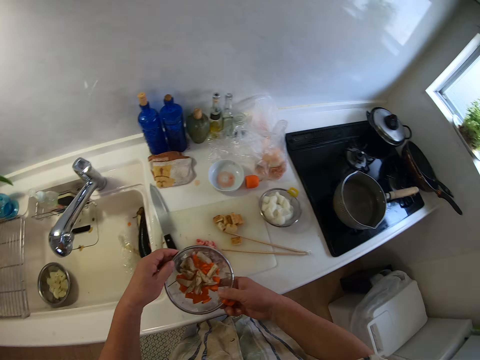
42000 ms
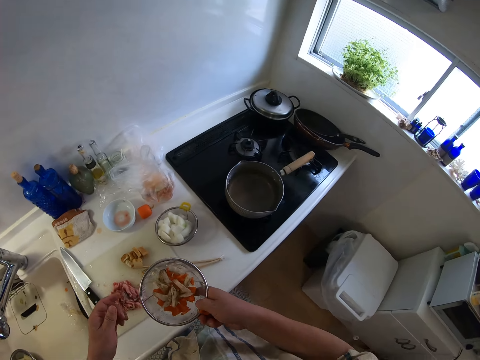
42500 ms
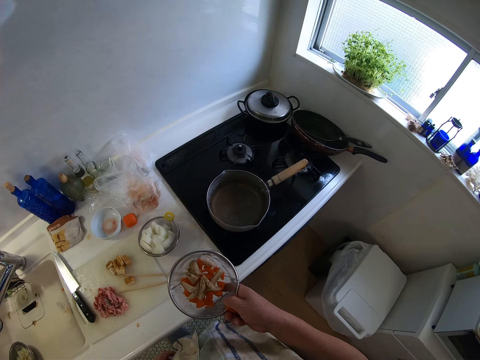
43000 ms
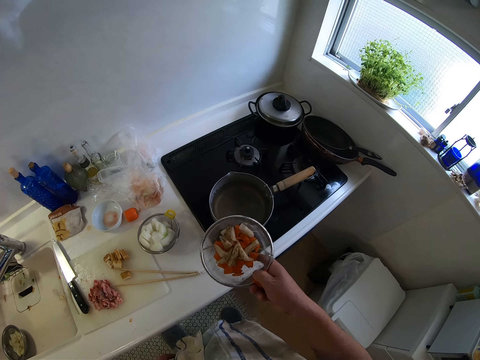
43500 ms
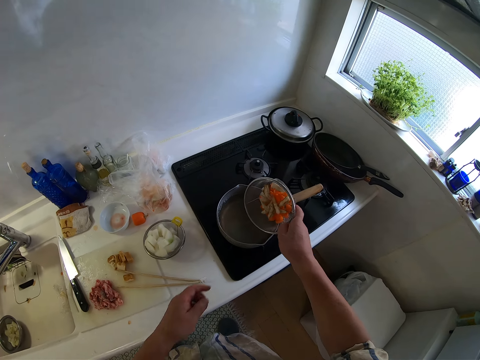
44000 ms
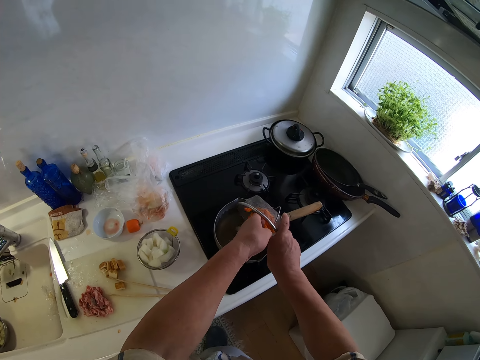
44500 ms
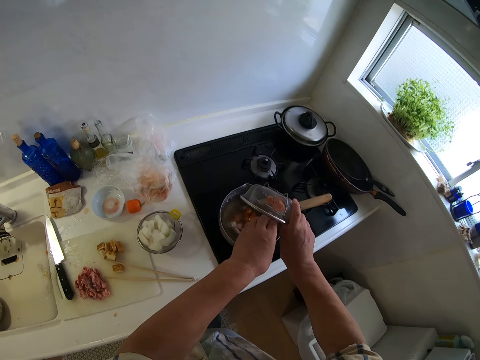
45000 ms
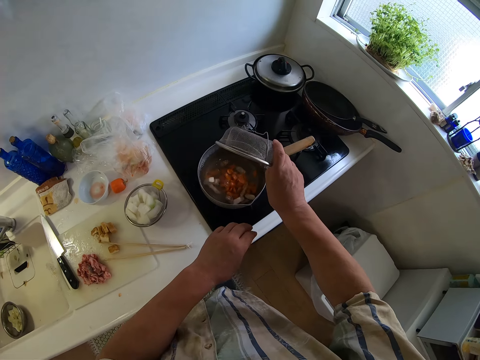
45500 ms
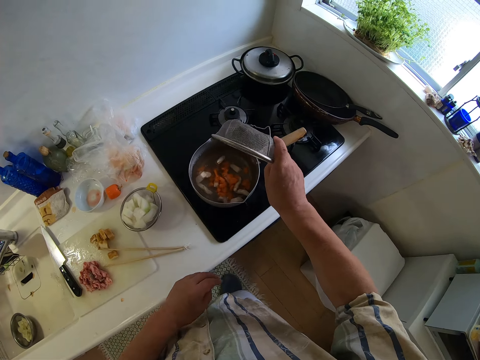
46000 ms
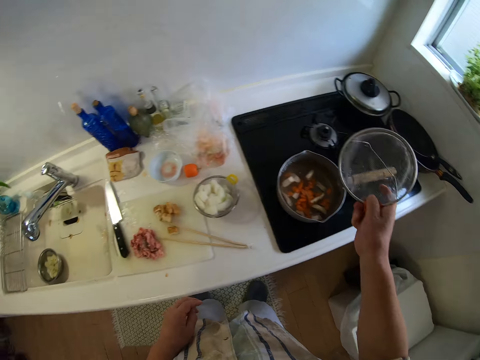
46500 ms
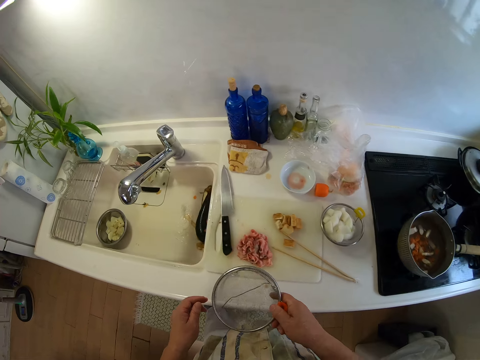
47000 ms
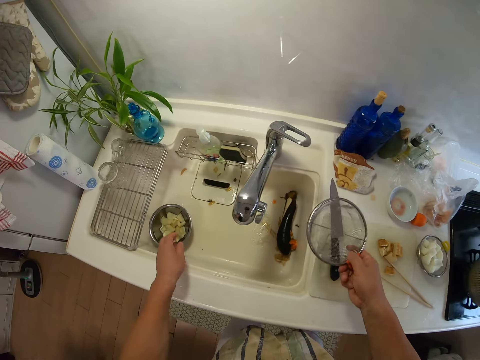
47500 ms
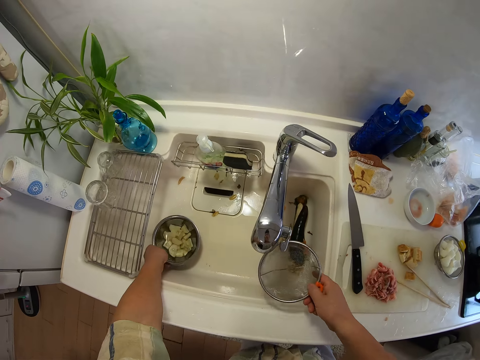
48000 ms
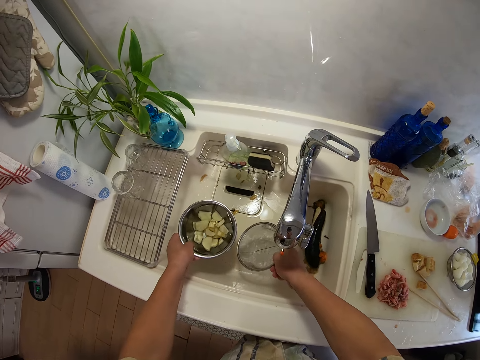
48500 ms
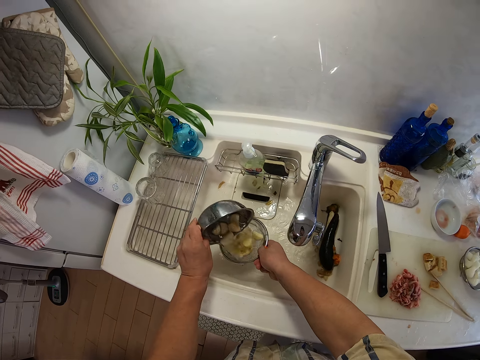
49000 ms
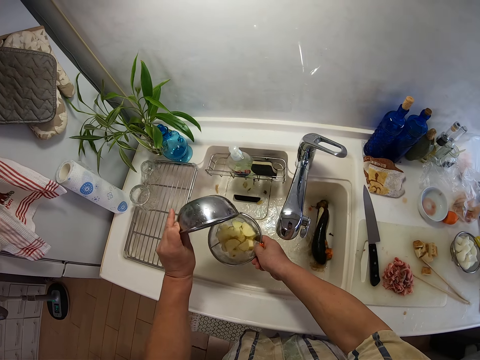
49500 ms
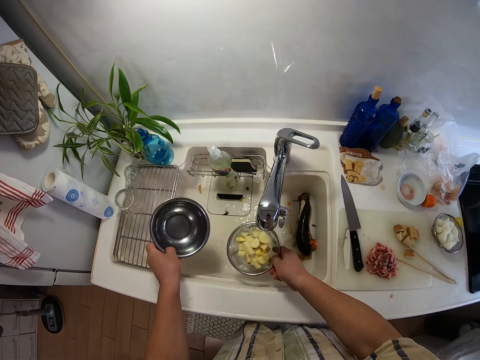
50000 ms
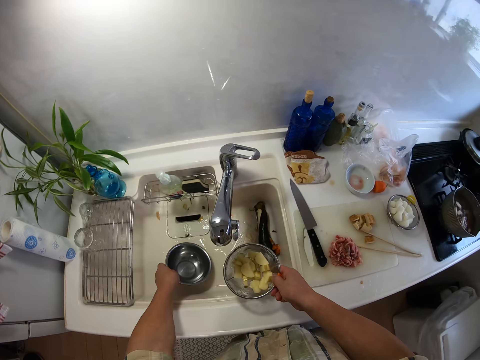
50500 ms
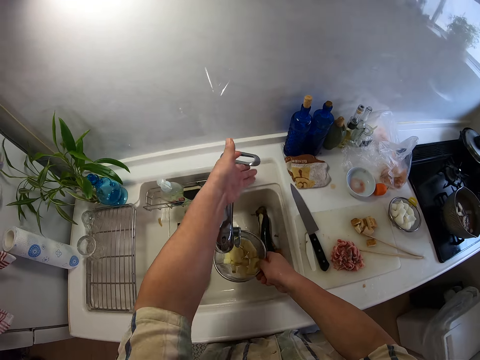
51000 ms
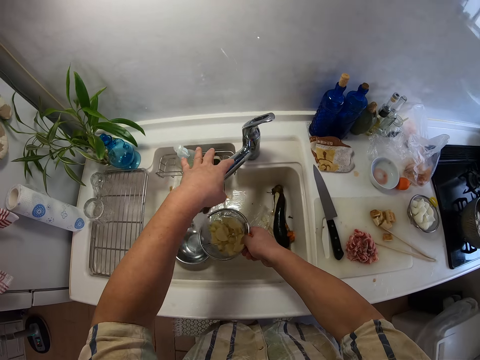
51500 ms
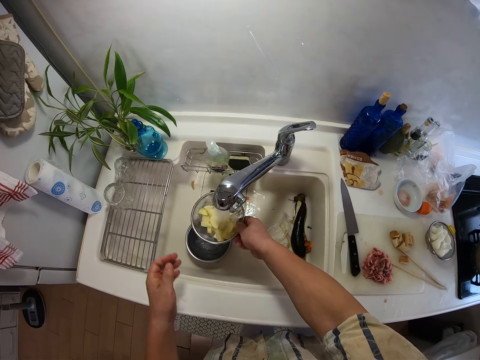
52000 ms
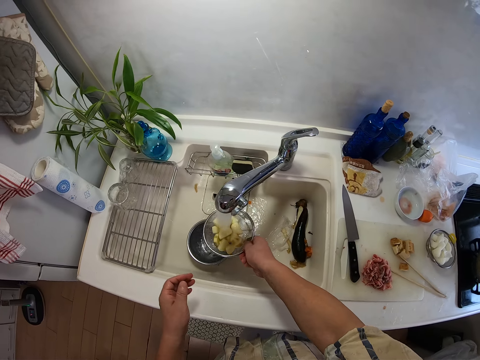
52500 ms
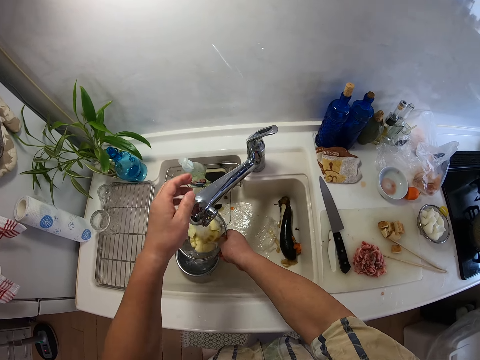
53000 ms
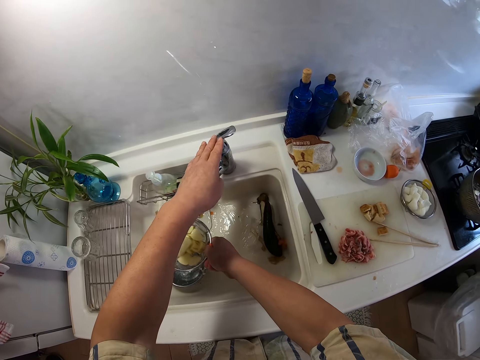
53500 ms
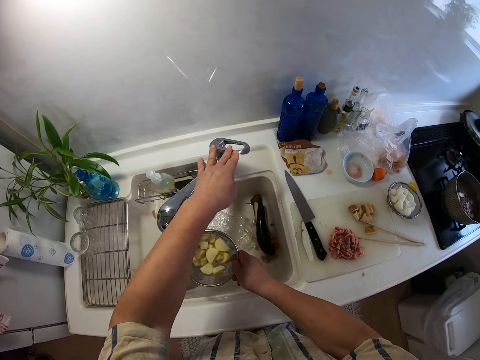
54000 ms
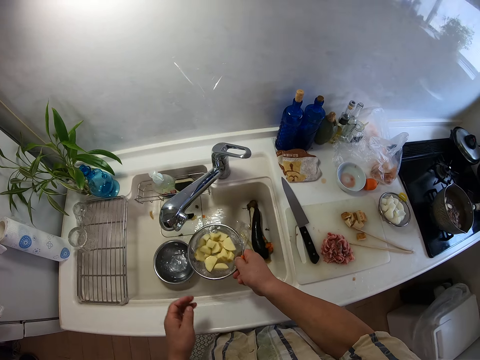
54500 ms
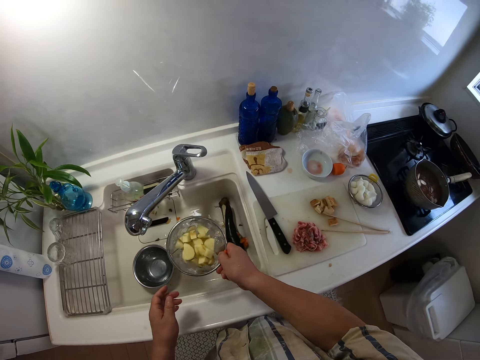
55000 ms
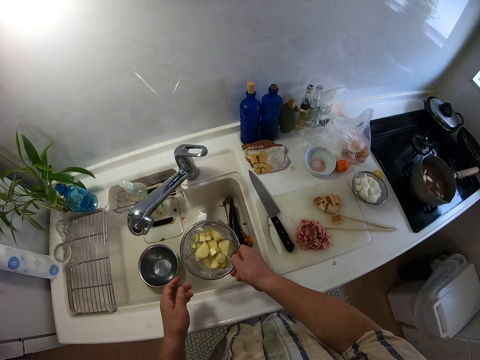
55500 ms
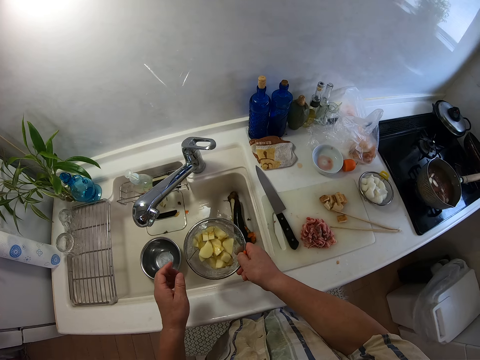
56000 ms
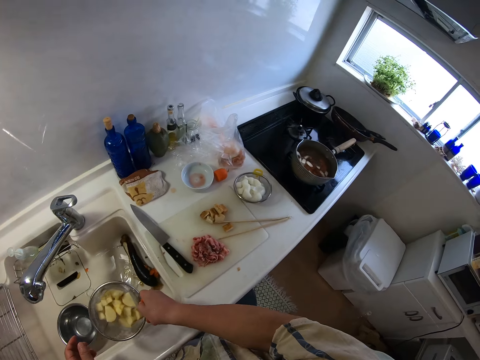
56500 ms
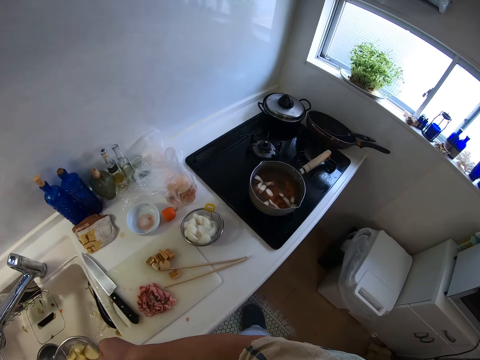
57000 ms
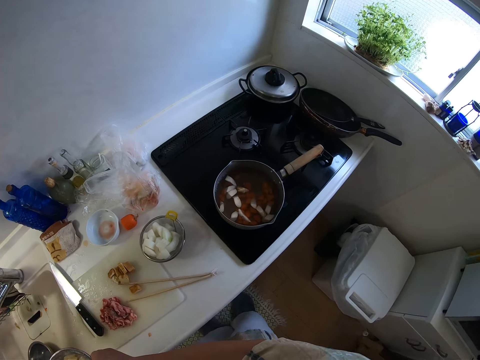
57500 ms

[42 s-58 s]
The camera wearer passes the sieve to his right hand. He pours the vegetables in the sieve into the pot with his hands. He picks a bowl with potatoes in a sink with his left hand. He pours some cut potatoes in the bowl into the sieve with his left hand. He puts the aluminum bowl in the sink with his left hand. He opens a tap with his left hand. He adjusts the tap with his left hand. He rinses the potatoes in the sieve in his right hand under the tap. He shakes the potatoes. He closes the tap with his left hand. He shakes the sieve in his right hand under the tap.

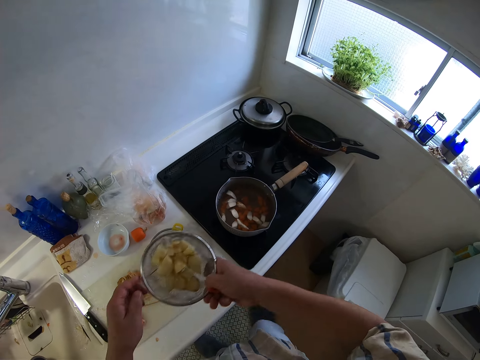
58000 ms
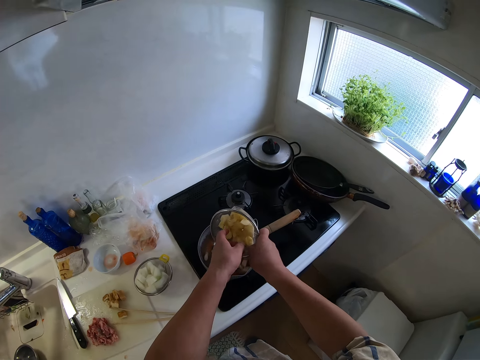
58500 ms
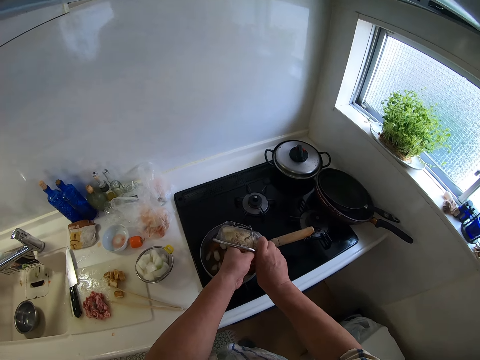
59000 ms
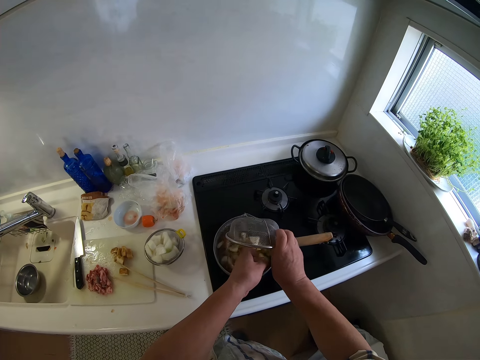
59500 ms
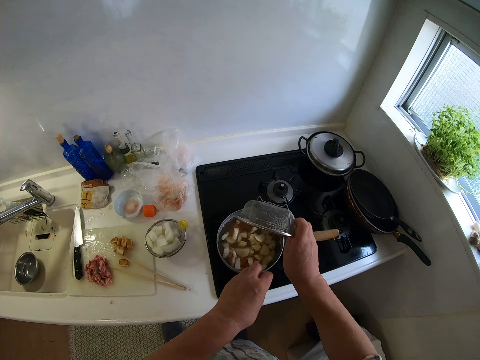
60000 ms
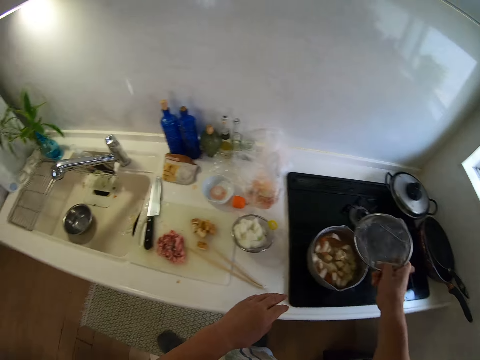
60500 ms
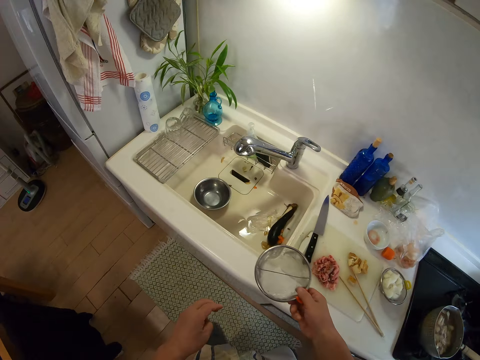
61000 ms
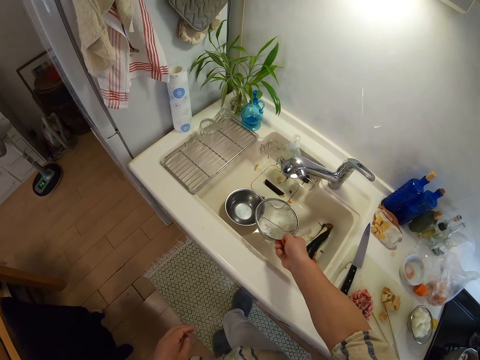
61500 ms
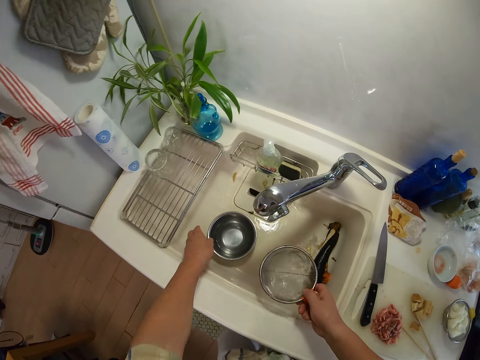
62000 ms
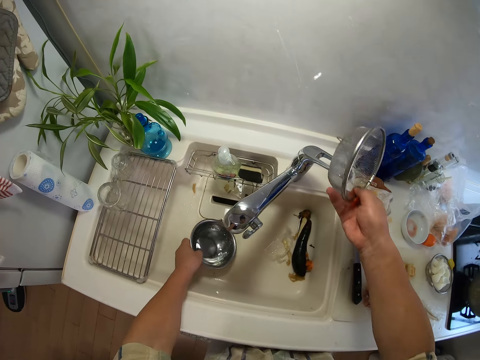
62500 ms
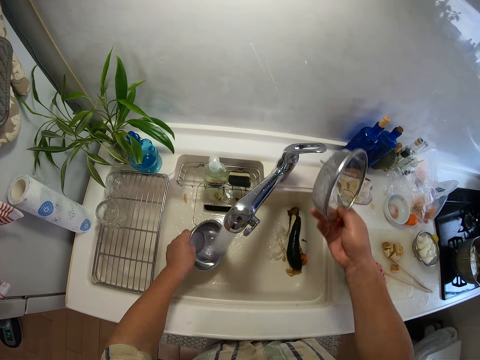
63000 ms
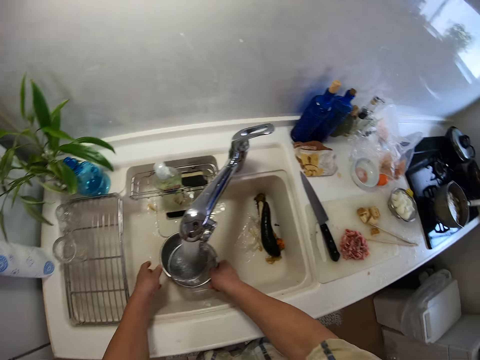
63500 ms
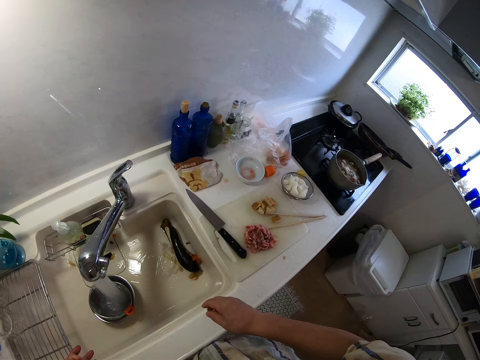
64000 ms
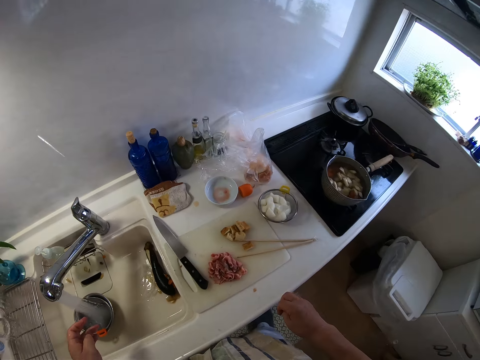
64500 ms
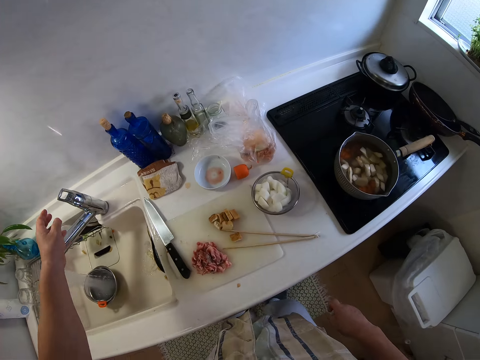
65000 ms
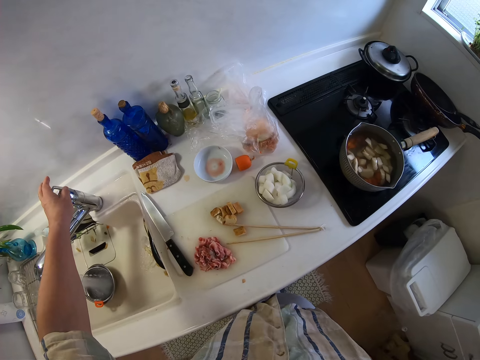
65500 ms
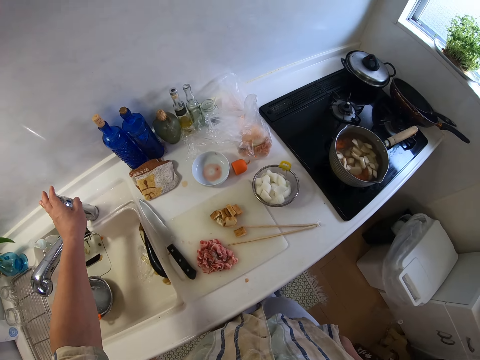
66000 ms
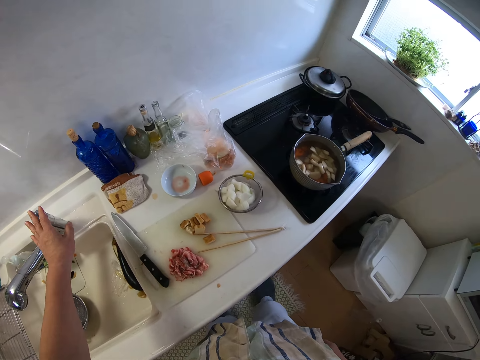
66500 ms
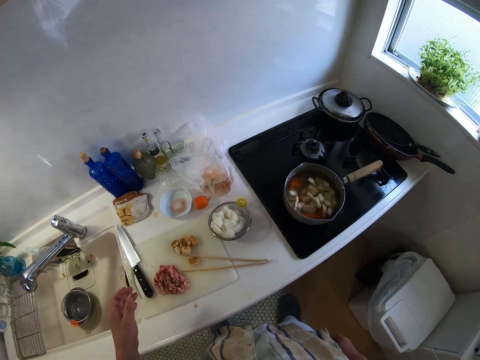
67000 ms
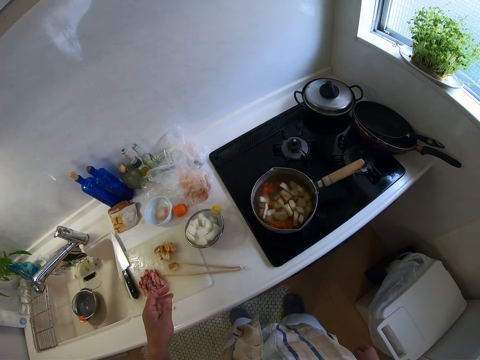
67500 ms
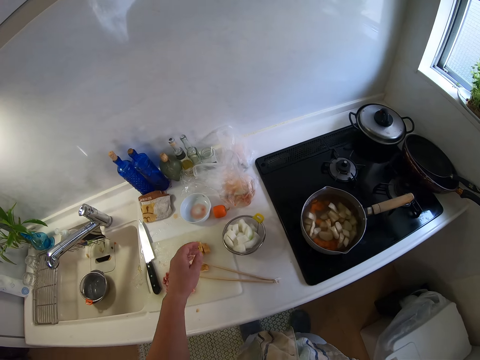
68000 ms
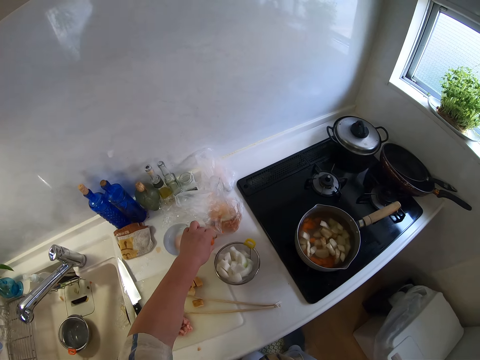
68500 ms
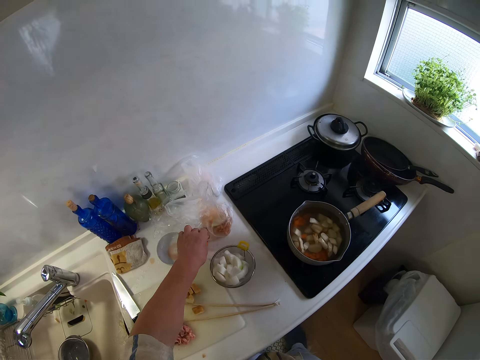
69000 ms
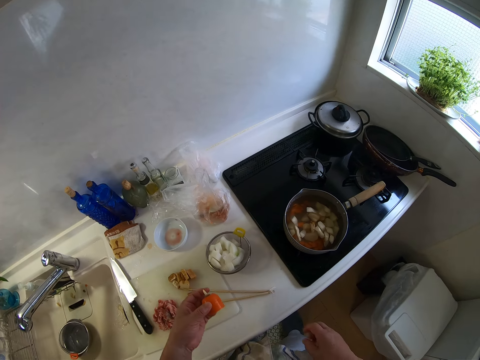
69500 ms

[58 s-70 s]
The camera wearer pours the potatoes in the sieve into the pot with his hands. He picks the aluminum bowl in the sink with his left hand. He opens the tap with his right hand. He puts the bowl in the sink with his left hand. He puts the sieve in the bowl with his right hand. He closes the tap with his left hand. He picks a carrot or tomato on the table top with his left hand.
